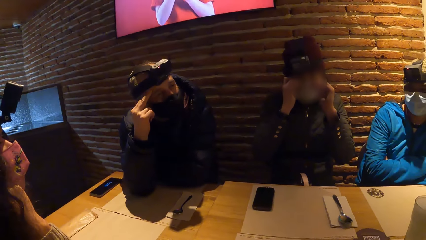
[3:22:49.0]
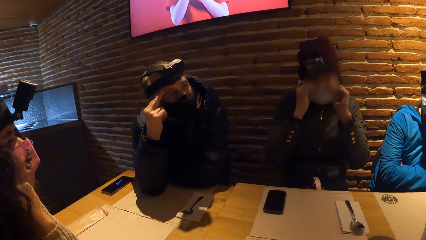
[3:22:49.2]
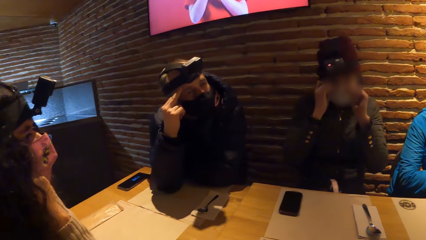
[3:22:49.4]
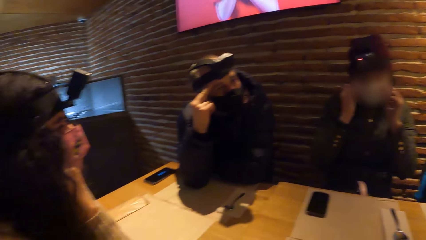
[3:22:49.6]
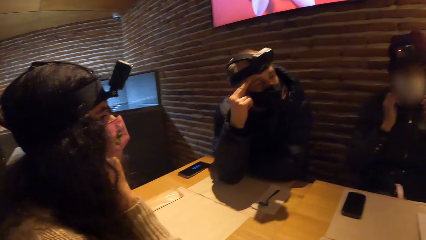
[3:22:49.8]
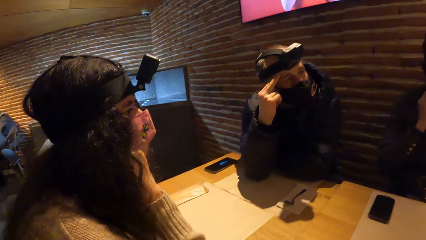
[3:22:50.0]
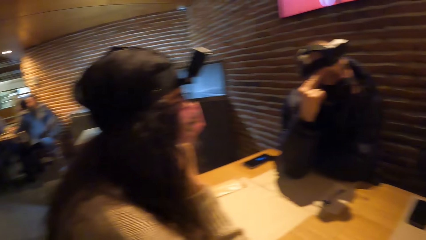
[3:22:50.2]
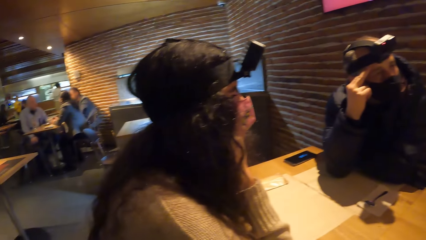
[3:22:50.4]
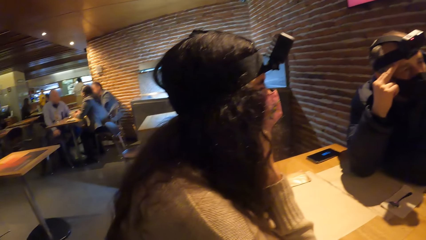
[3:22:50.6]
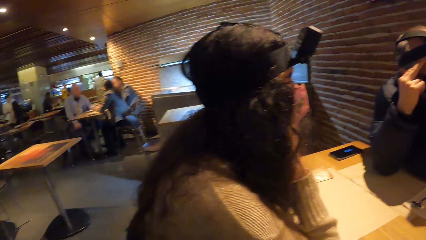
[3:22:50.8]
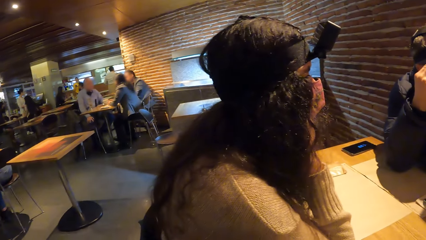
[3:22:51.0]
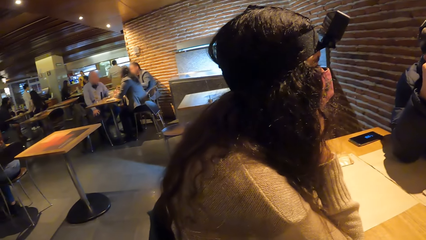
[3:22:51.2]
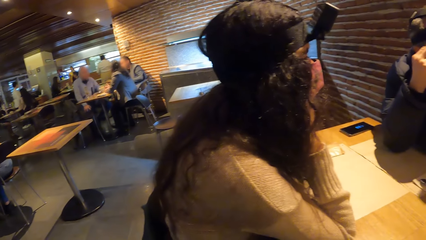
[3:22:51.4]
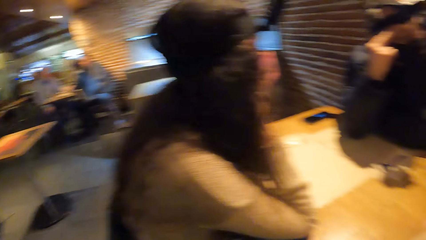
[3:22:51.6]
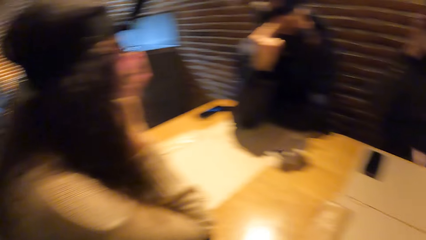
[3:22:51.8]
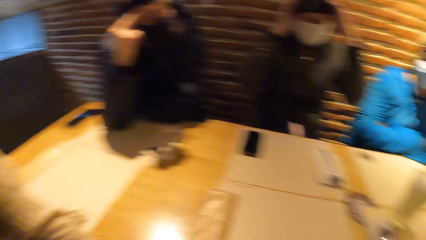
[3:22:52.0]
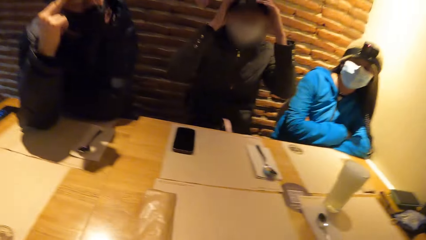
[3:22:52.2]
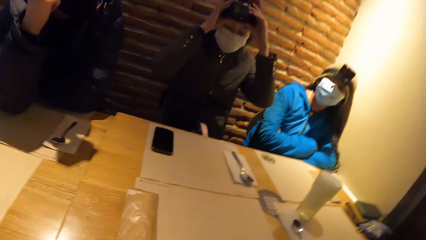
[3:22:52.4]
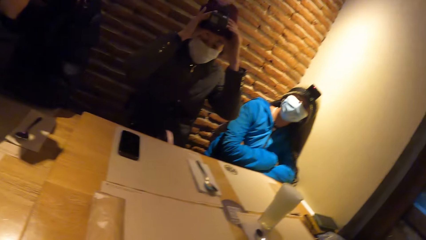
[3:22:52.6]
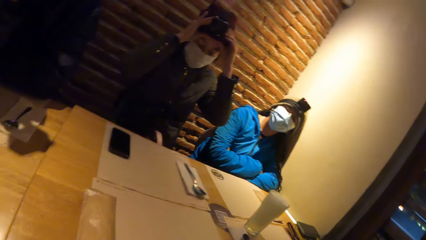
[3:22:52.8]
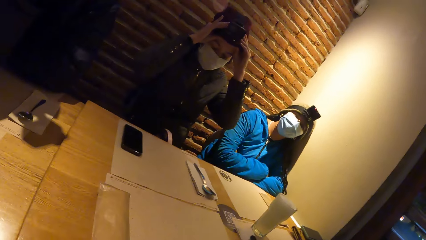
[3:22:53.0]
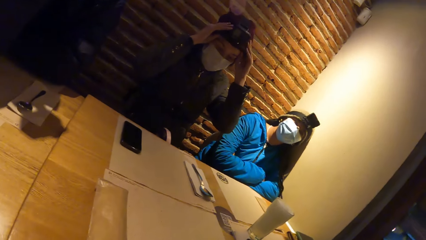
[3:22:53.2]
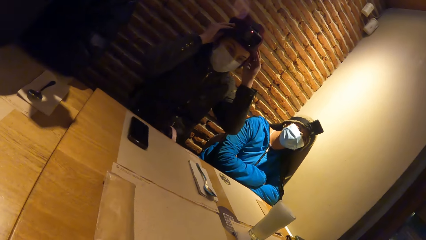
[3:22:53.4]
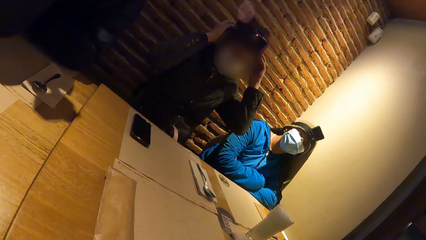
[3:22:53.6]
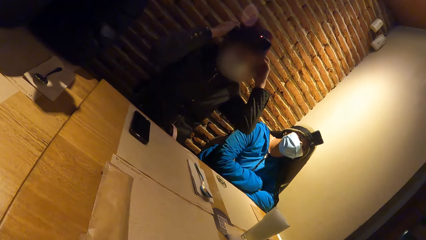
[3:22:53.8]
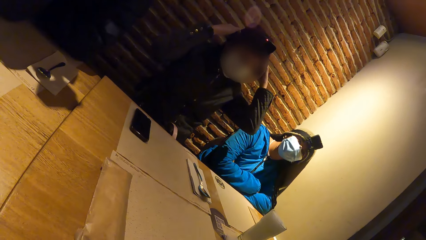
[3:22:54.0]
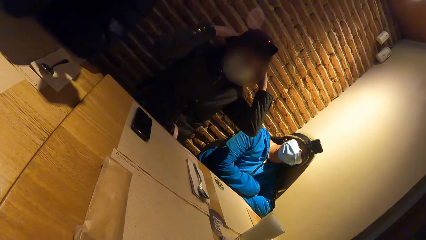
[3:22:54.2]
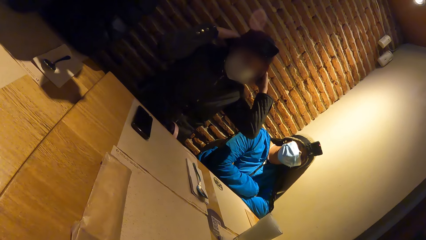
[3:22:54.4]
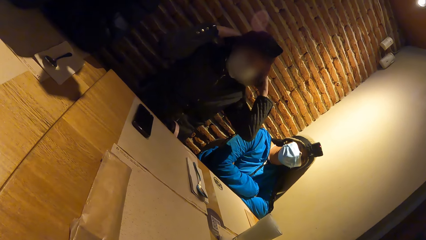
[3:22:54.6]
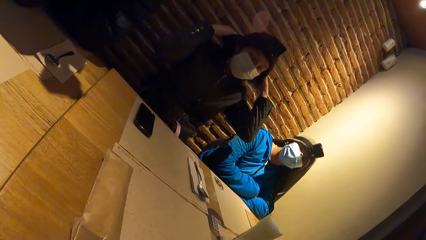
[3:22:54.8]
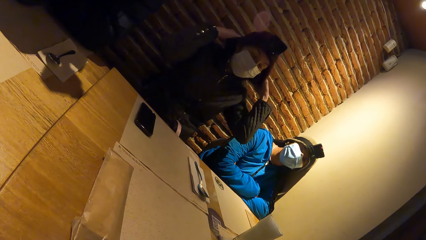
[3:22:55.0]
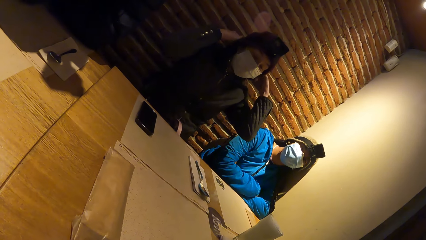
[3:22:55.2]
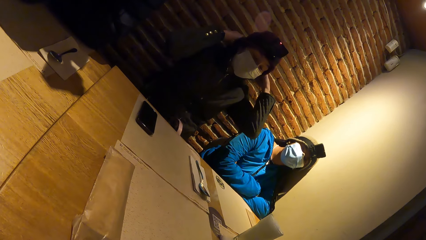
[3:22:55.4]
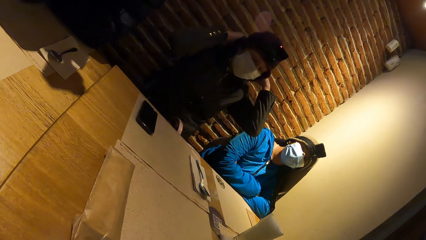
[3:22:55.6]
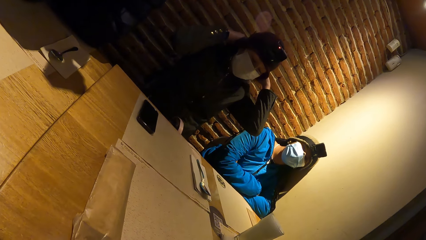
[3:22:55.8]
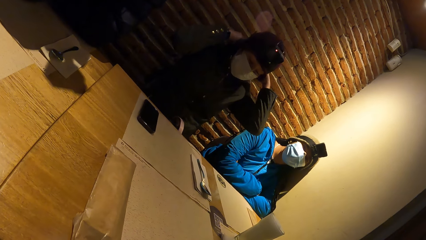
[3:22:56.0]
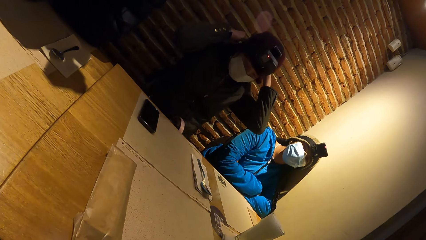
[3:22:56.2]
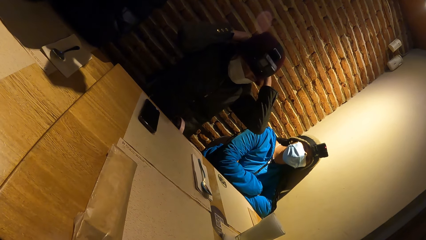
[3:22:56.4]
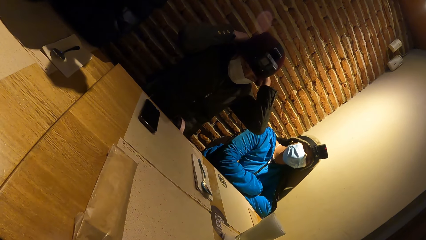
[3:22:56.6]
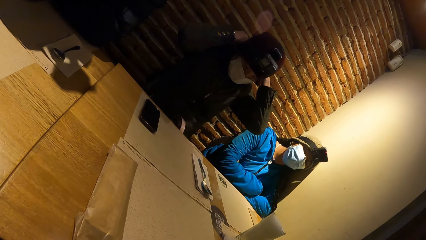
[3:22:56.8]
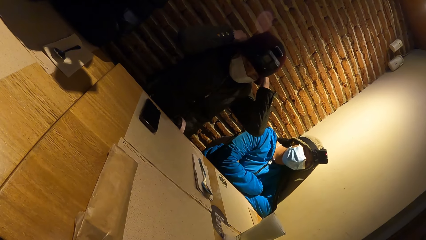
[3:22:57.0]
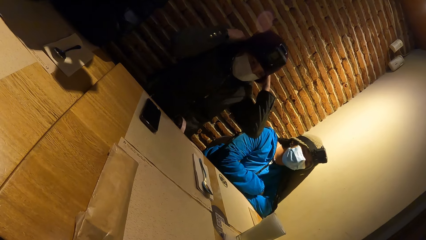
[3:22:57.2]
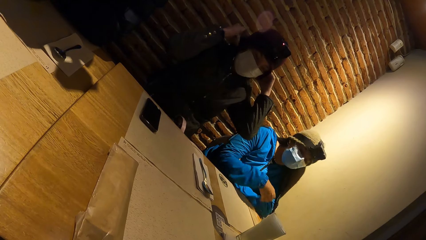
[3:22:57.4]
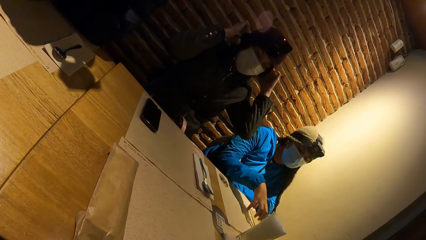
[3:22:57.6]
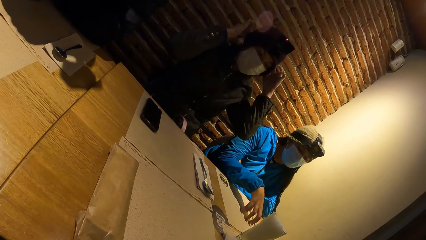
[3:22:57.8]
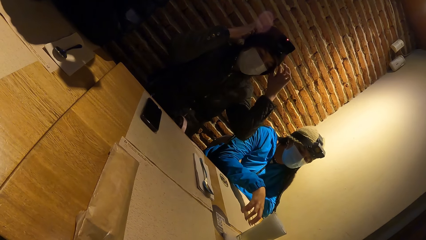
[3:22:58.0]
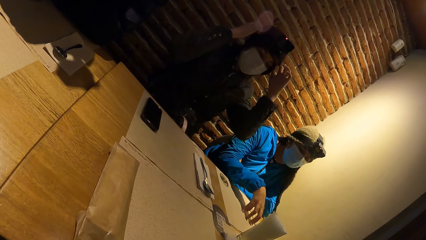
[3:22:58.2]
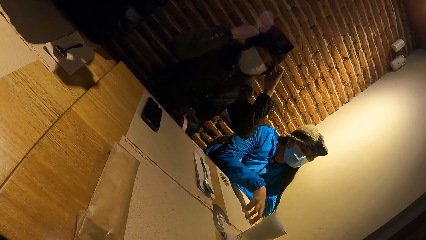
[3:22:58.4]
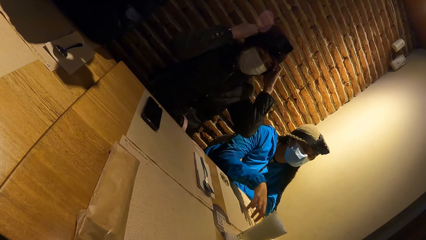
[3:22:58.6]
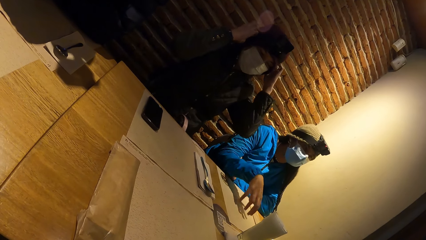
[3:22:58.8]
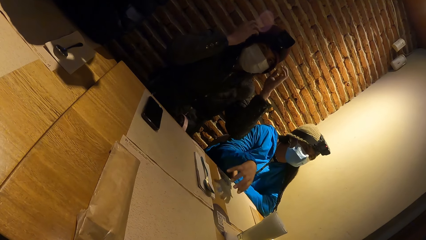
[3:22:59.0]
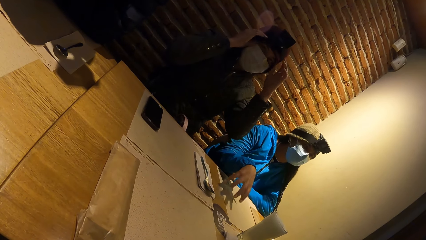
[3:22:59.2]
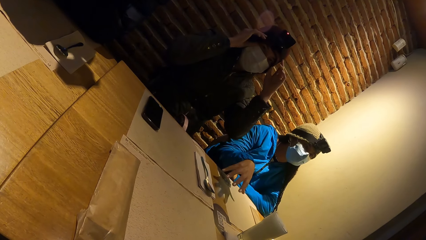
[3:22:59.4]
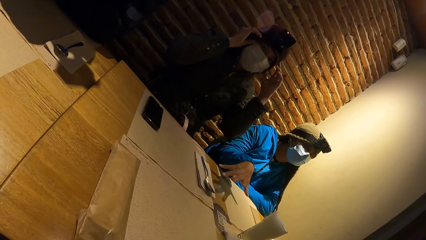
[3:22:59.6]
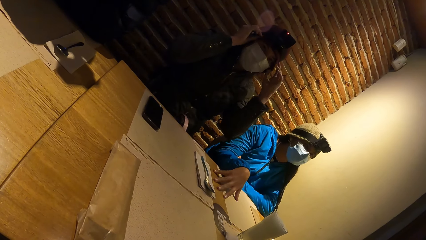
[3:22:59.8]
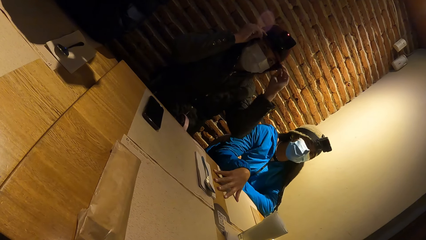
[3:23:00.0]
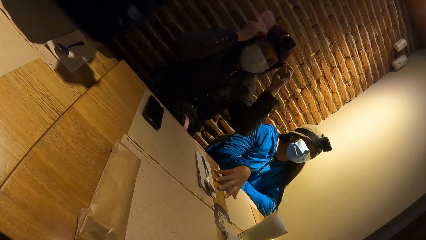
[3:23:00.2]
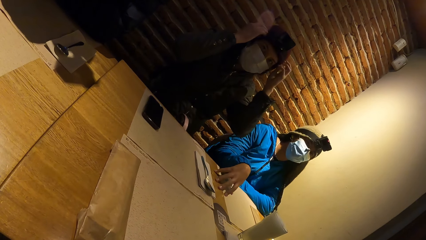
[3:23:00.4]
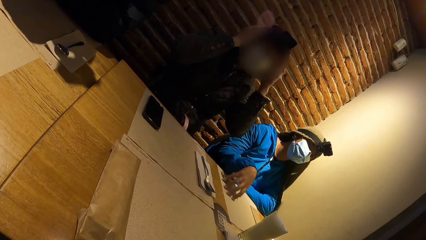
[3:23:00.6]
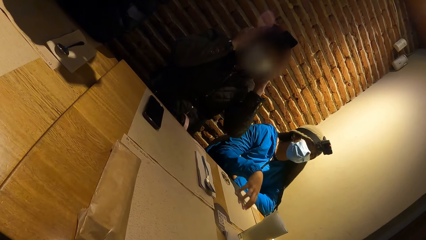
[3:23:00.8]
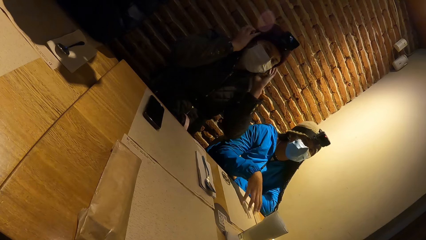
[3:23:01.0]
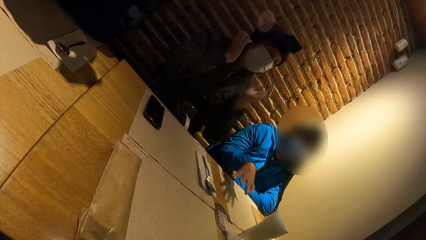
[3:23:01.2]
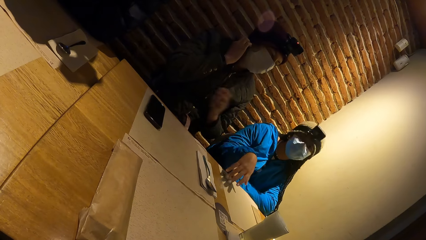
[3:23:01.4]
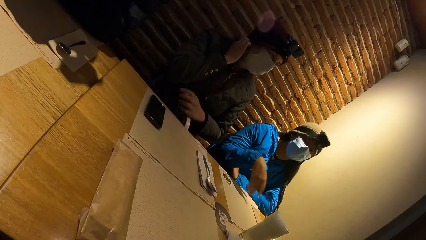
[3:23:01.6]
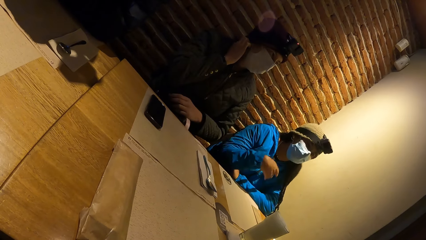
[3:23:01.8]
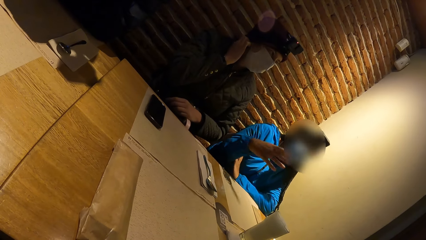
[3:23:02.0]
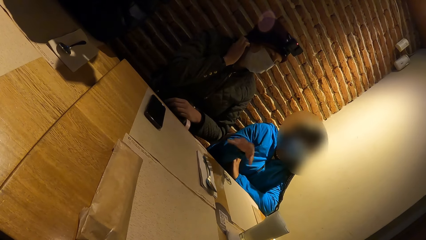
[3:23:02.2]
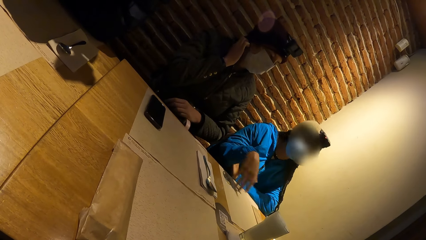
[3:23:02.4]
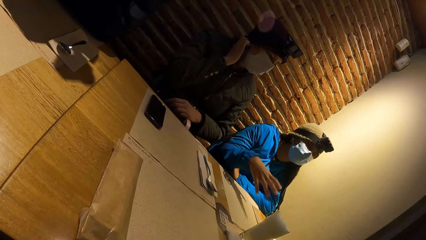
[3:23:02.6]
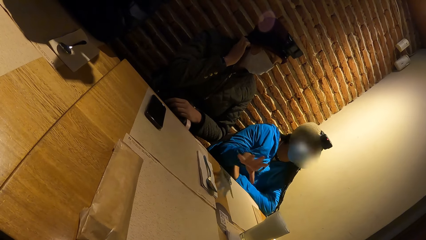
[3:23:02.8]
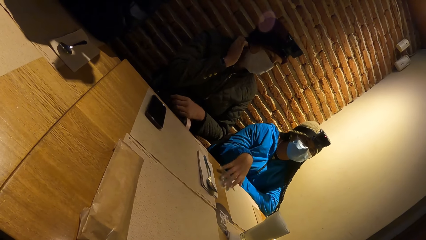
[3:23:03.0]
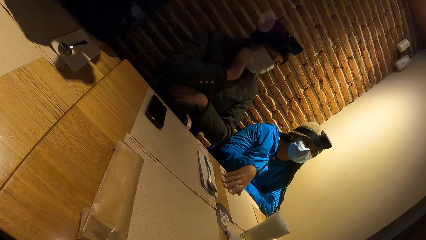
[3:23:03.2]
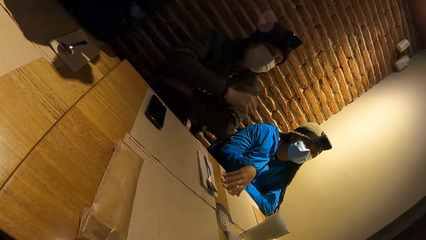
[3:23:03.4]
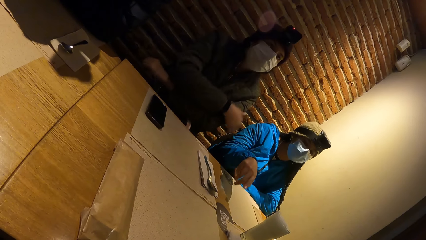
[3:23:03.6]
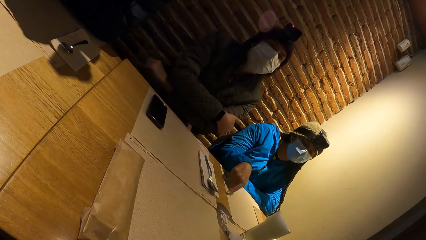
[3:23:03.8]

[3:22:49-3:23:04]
The camera wearer looks around the restaurant. The woman adjusts her camera with her hands. Another woman interacts with the group of people and gesticulates with her right hand. The camera wearer engages with the group.
